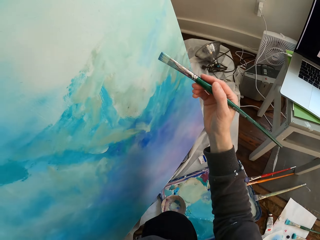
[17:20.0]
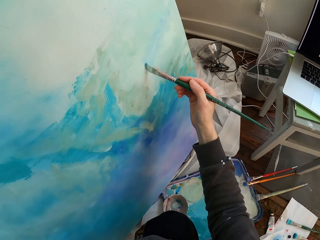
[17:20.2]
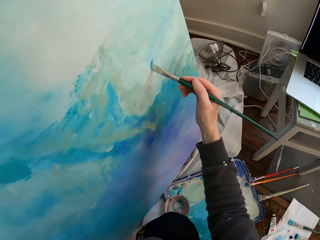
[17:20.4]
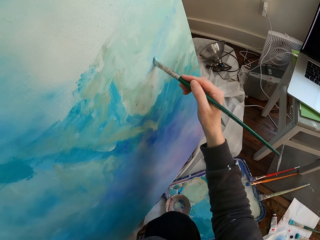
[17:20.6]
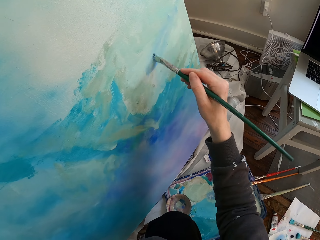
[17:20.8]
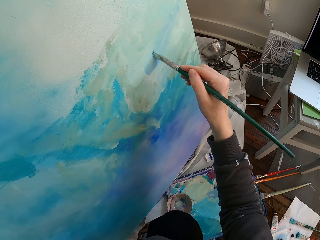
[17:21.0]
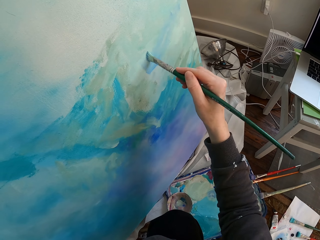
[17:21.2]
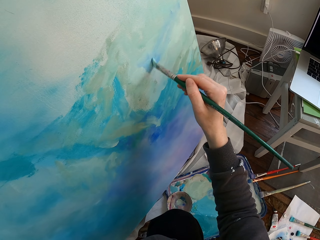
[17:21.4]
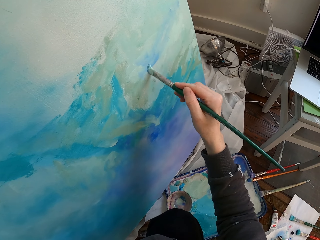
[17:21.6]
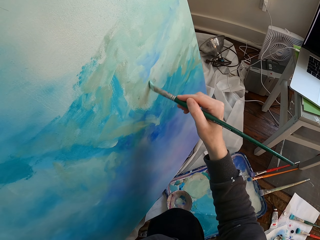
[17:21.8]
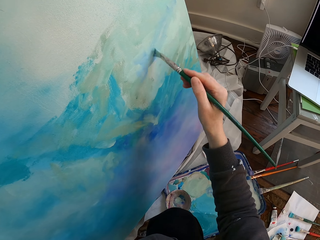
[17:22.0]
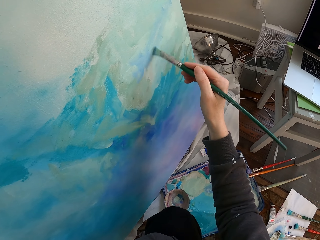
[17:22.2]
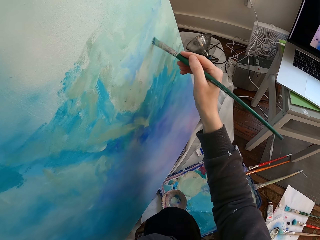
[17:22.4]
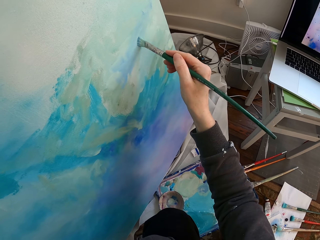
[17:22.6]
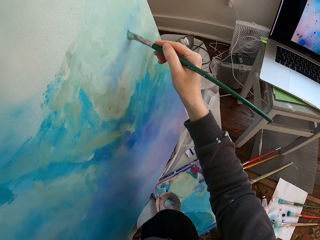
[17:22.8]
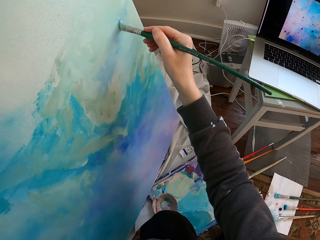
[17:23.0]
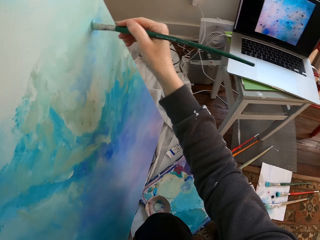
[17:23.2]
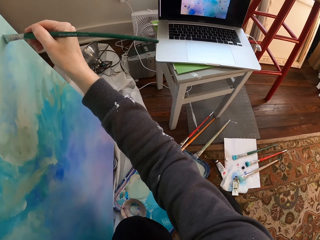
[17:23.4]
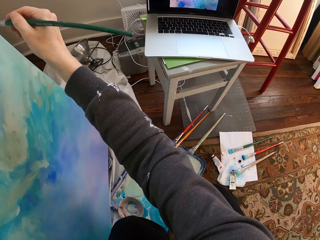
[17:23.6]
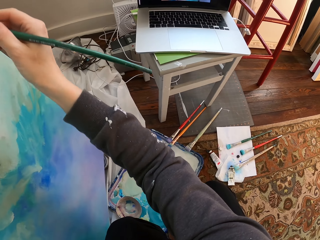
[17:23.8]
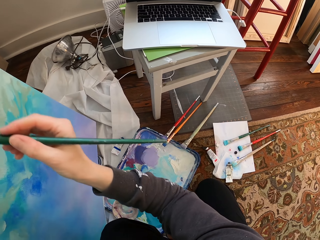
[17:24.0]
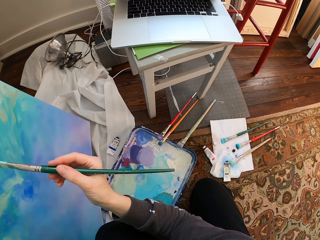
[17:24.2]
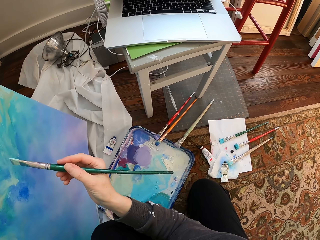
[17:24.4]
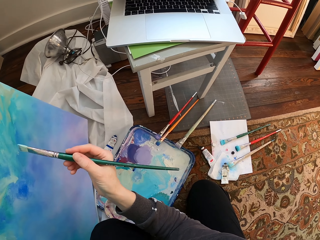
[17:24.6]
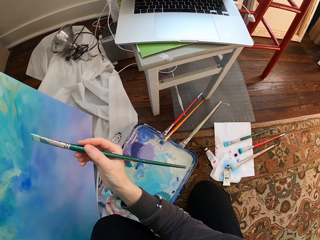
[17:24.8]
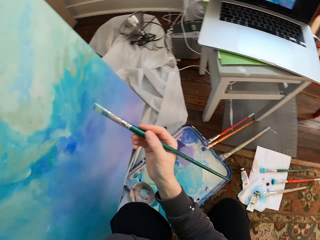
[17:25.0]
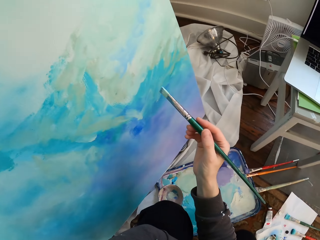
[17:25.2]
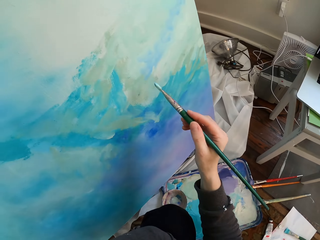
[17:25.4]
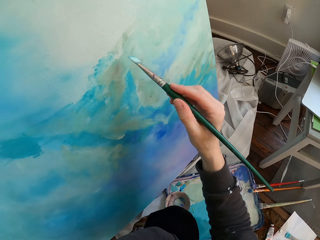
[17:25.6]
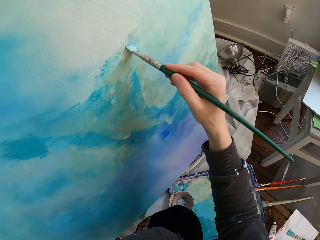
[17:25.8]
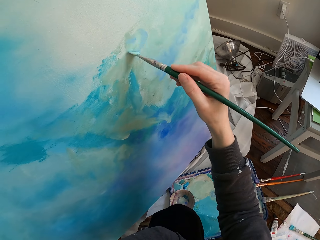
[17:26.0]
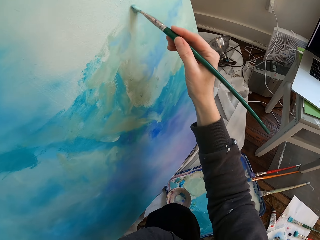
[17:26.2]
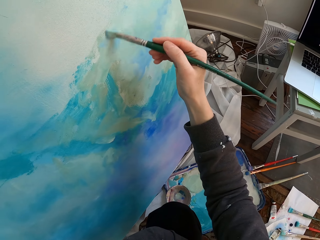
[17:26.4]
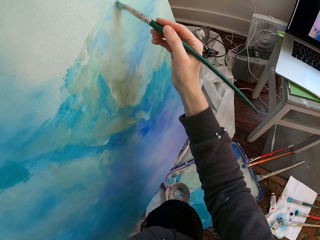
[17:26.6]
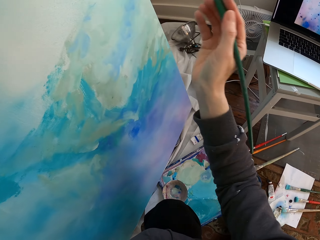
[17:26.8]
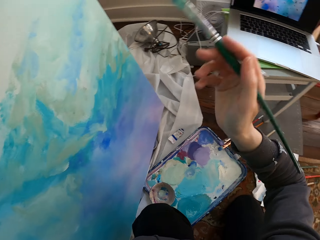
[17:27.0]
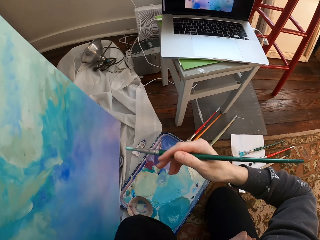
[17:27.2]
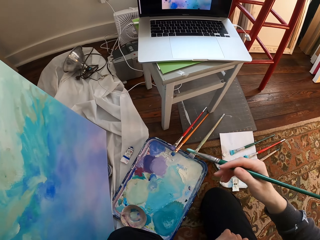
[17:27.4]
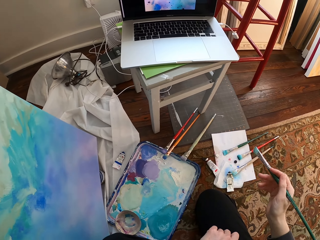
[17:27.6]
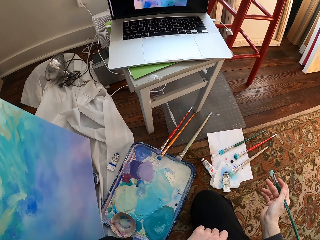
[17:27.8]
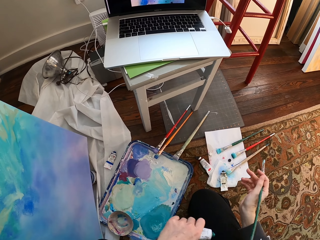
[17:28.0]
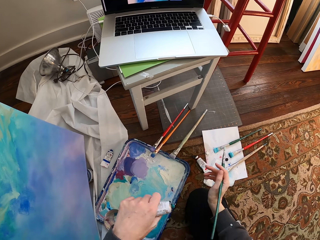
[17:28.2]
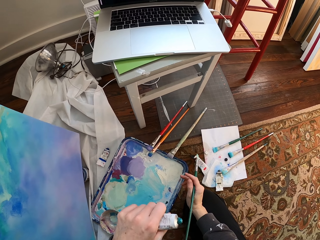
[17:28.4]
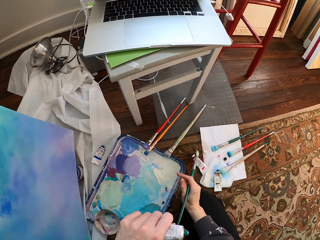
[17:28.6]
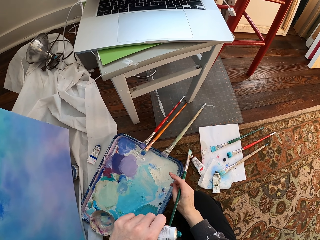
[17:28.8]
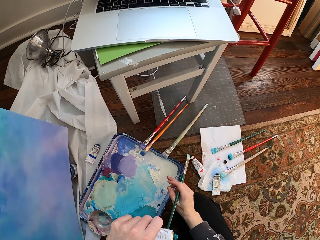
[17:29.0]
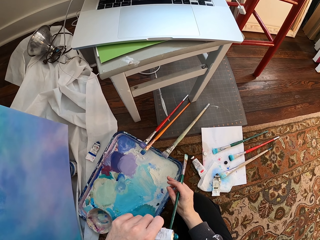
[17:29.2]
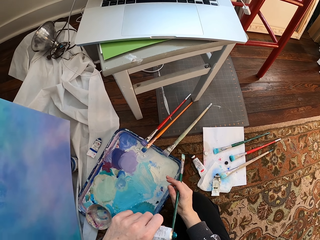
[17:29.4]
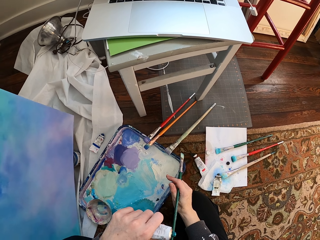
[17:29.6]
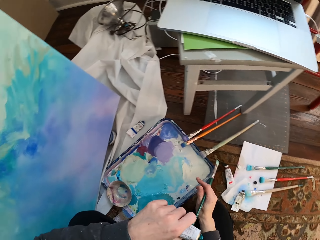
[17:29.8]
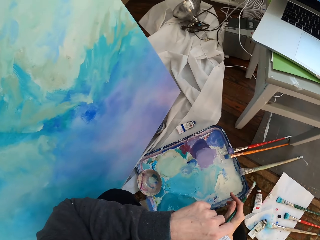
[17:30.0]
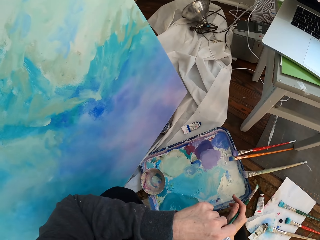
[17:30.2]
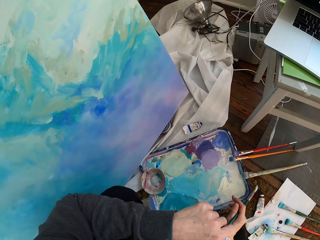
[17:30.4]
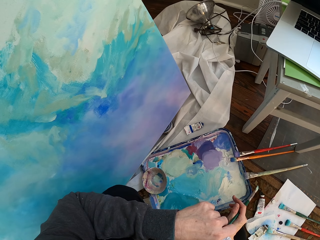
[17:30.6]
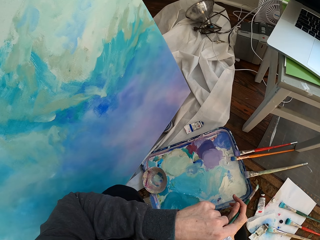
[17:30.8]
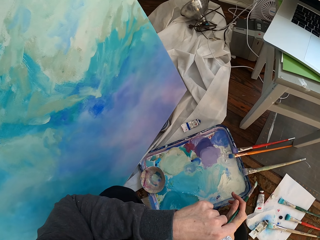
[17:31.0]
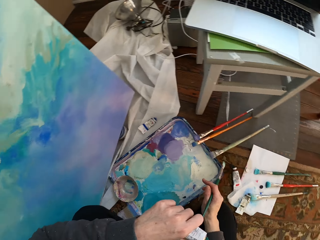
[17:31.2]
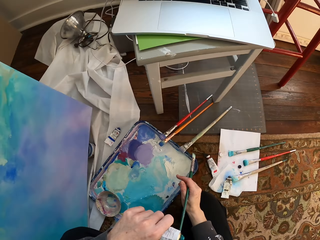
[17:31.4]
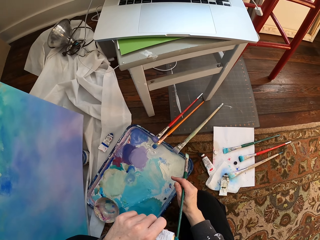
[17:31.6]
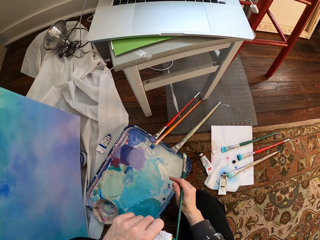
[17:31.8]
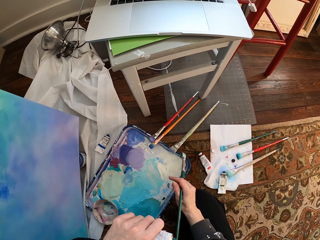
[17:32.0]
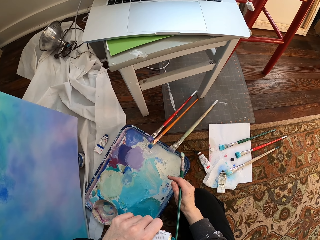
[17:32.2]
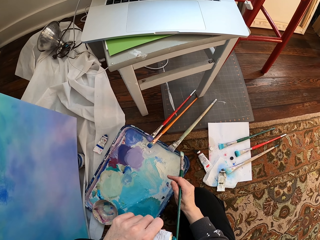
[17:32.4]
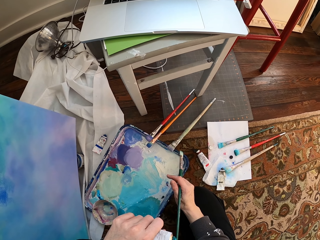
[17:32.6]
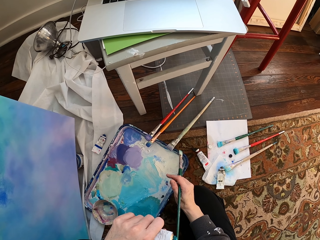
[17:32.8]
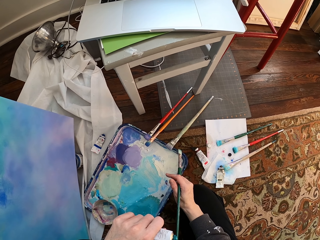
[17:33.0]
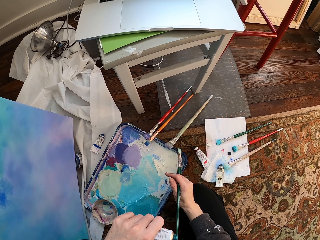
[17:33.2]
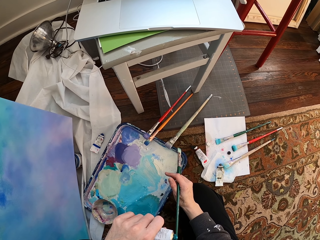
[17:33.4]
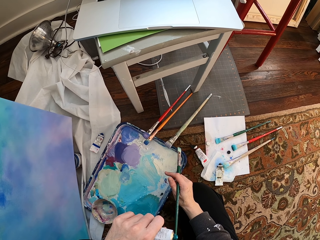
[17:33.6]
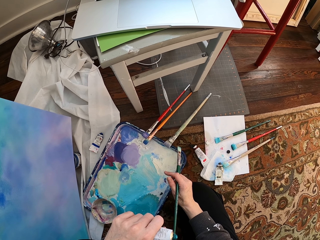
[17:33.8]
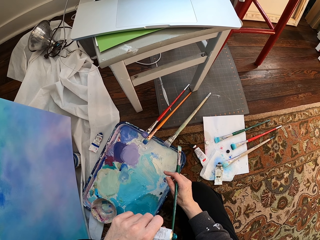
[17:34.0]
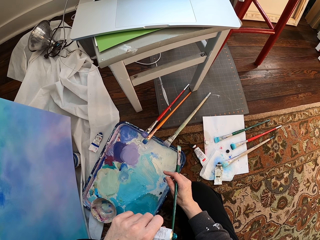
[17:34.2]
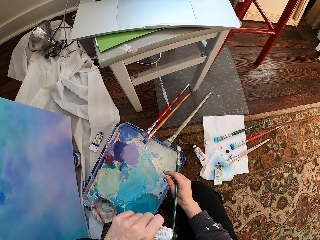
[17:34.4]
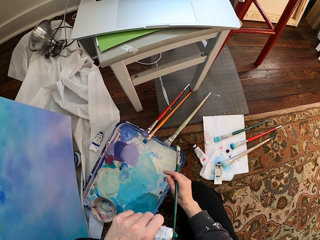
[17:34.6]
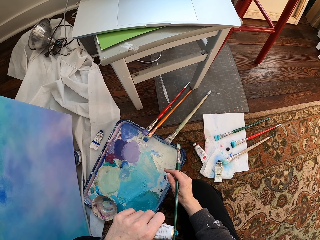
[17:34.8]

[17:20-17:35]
The camera wearer moves the brush on the paint. They paint the board. They stop.

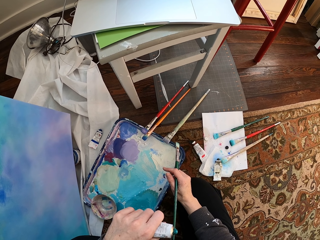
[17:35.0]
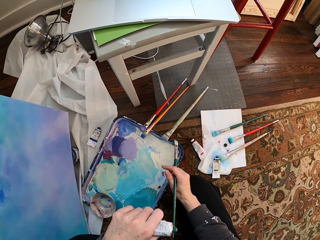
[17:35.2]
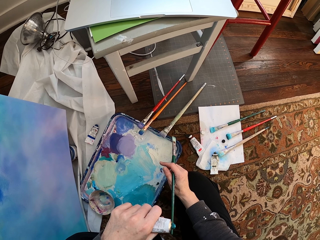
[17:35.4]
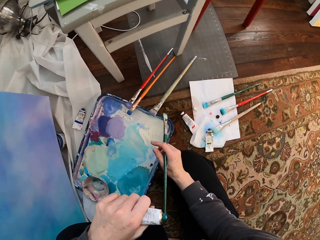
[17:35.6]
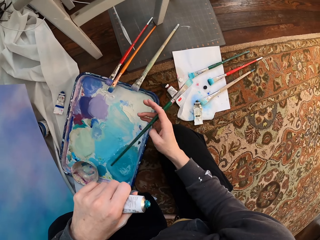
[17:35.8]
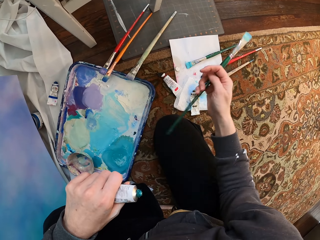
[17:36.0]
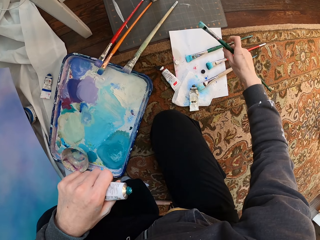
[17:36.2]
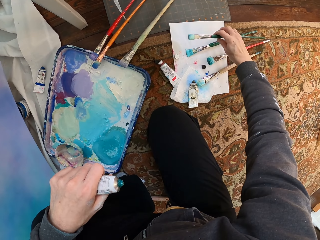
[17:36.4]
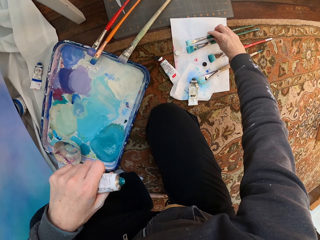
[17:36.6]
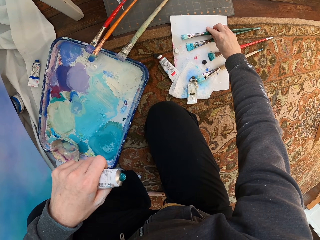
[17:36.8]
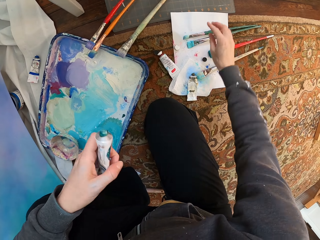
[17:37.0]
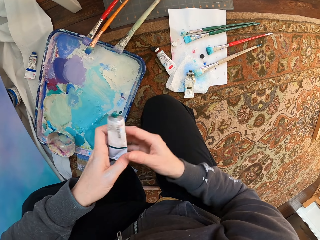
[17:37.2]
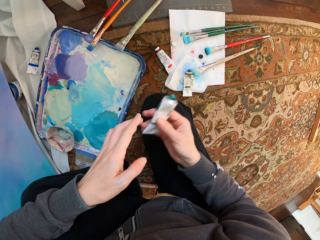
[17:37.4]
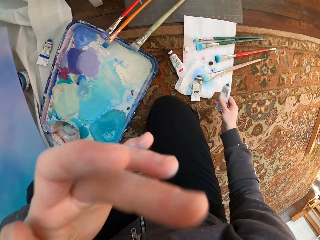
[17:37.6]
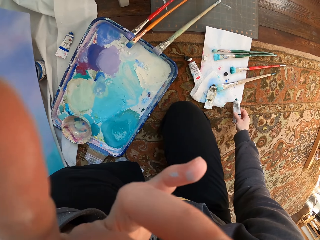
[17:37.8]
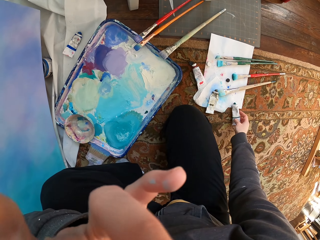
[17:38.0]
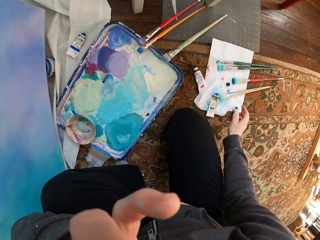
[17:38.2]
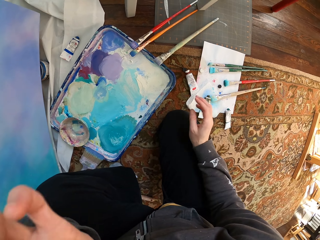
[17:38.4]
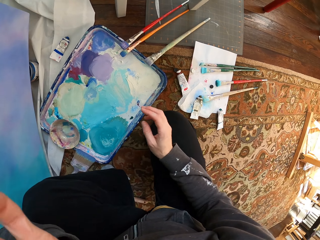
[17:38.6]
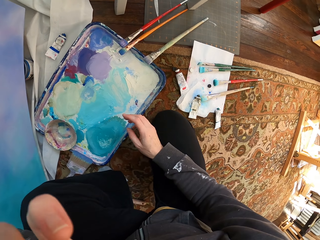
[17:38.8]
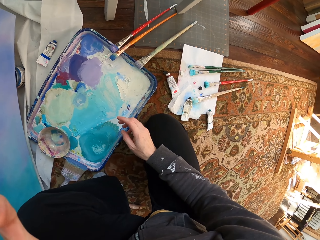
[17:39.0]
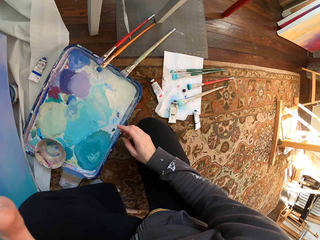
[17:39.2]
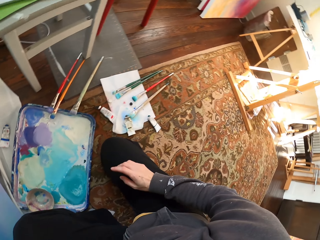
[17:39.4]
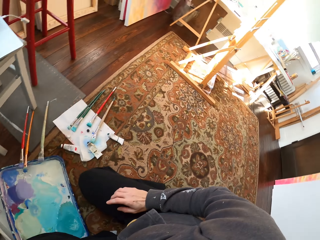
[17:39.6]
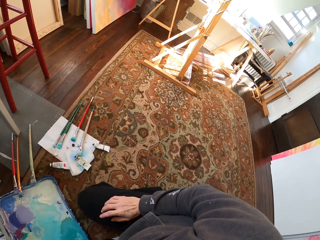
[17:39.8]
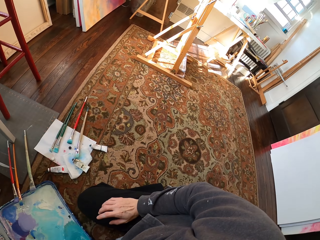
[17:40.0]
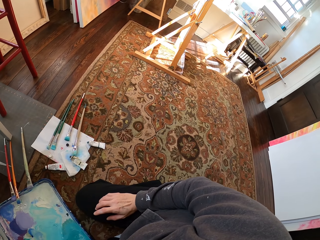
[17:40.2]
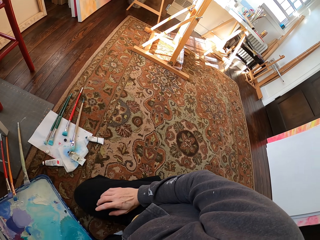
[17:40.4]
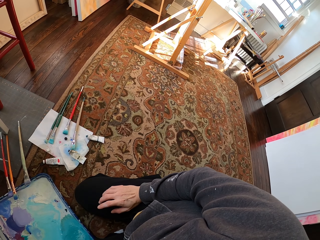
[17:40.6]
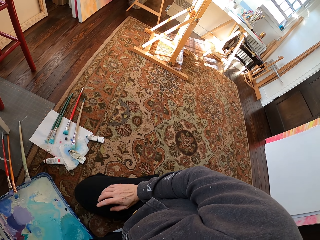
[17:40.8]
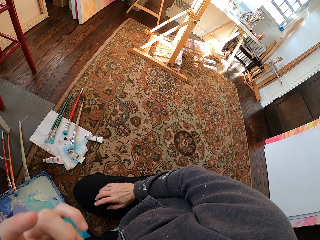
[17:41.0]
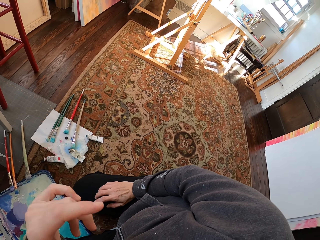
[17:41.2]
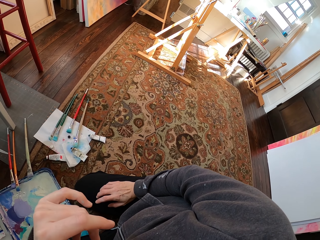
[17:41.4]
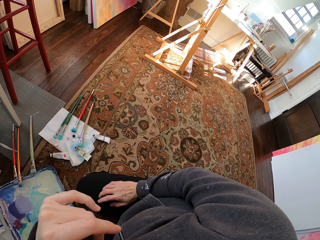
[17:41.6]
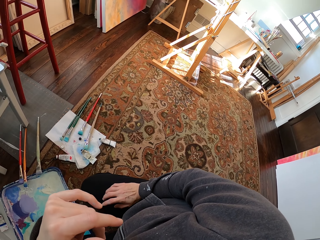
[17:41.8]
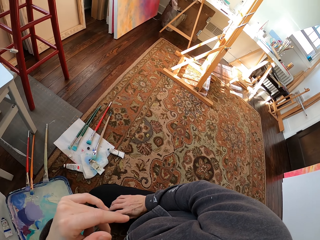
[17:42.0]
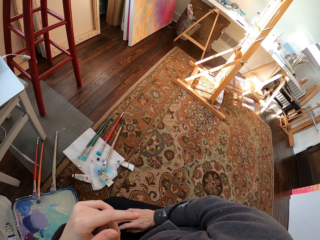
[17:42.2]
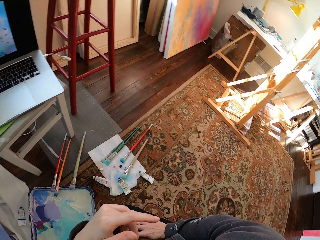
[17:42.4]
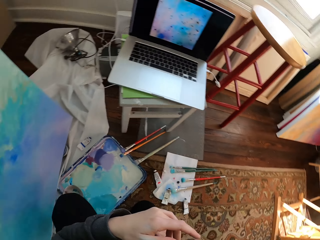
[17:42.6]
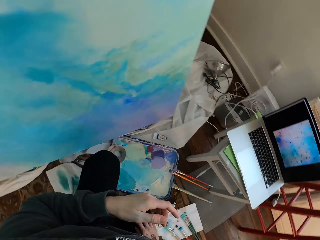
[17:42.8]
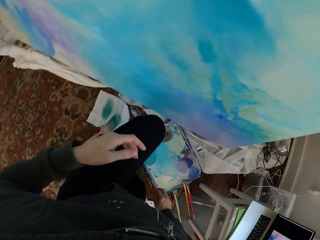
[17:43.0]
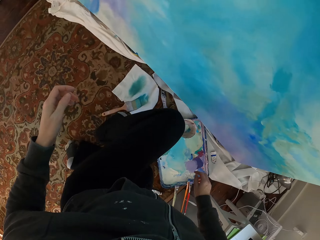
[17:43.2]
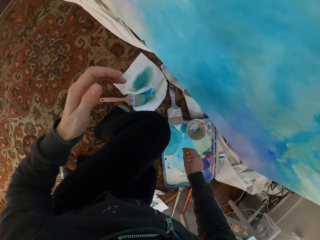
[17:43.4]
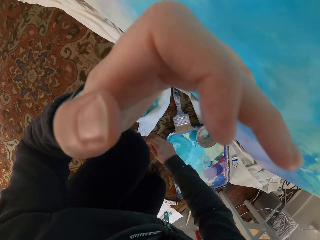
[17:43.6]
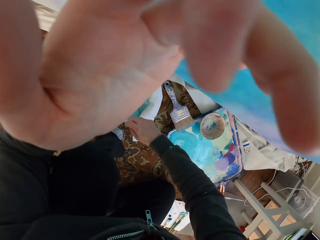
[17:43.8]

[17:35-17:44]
The camera wearer drops the paint brush. They drop the paint tube. They stop.
